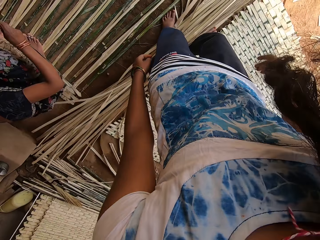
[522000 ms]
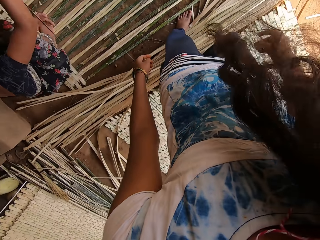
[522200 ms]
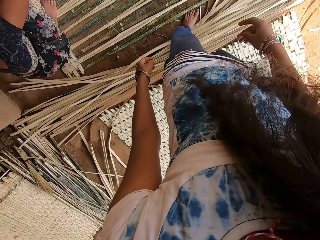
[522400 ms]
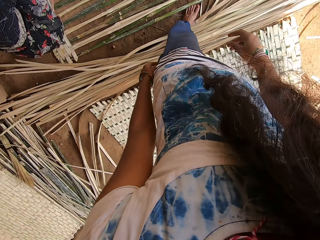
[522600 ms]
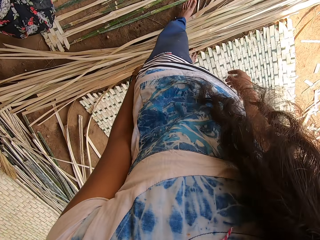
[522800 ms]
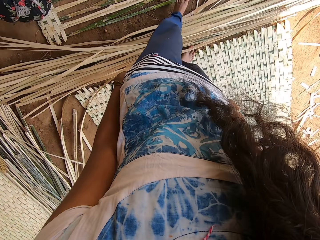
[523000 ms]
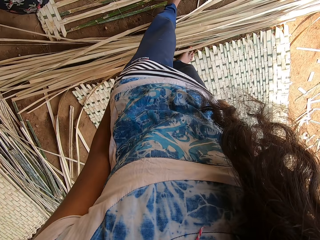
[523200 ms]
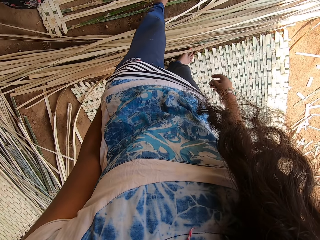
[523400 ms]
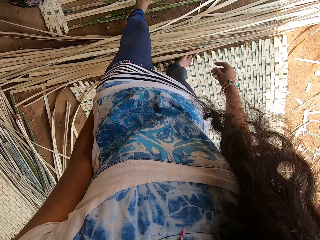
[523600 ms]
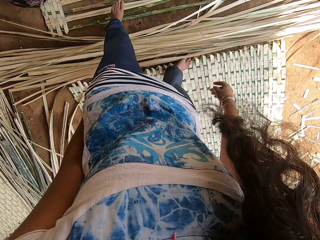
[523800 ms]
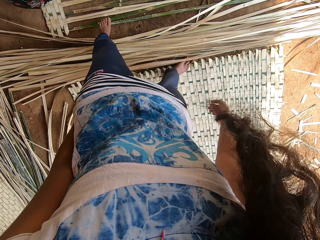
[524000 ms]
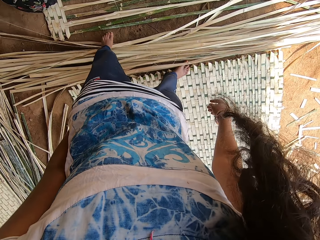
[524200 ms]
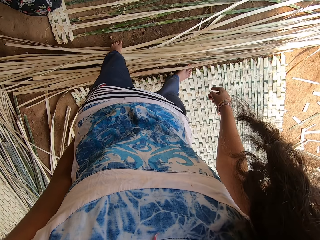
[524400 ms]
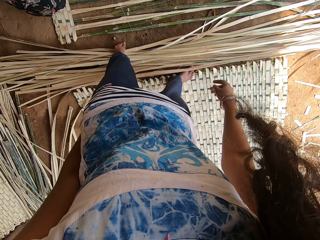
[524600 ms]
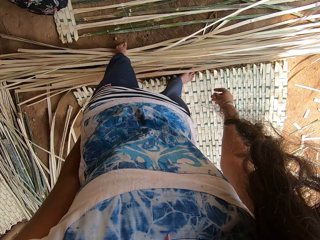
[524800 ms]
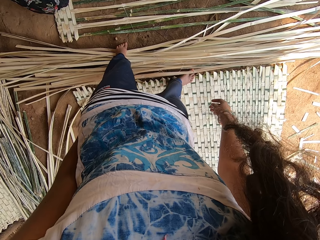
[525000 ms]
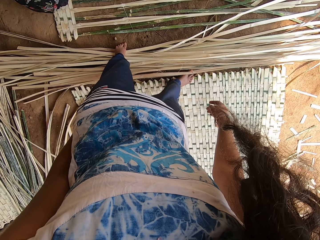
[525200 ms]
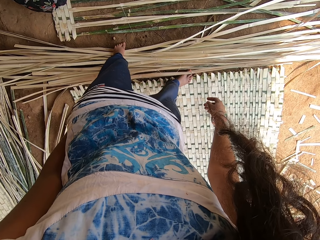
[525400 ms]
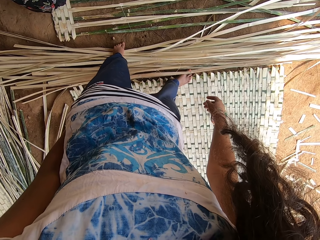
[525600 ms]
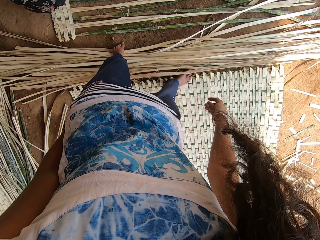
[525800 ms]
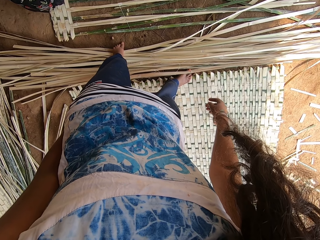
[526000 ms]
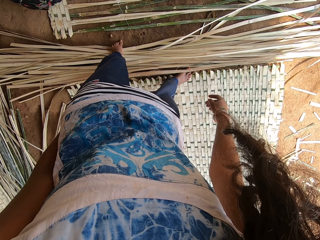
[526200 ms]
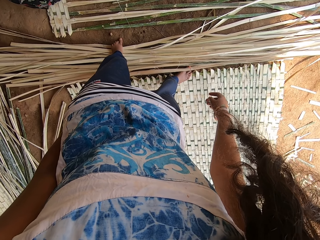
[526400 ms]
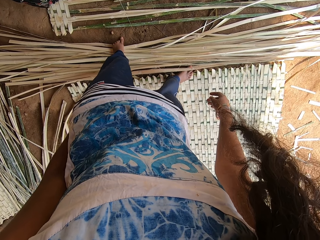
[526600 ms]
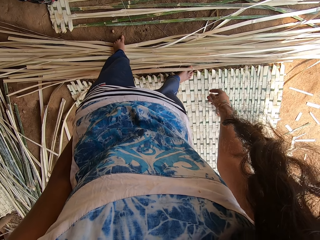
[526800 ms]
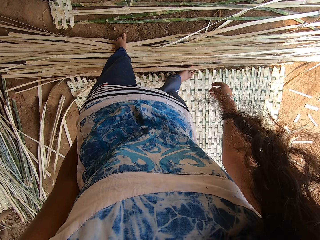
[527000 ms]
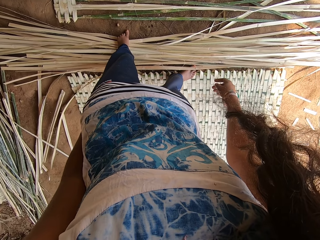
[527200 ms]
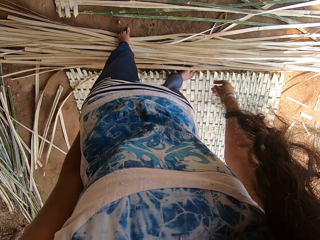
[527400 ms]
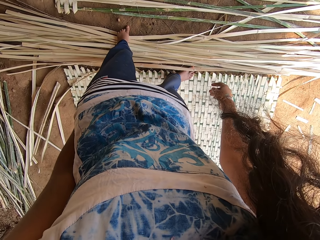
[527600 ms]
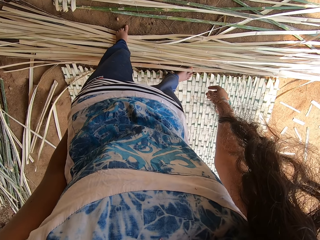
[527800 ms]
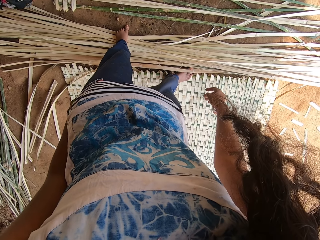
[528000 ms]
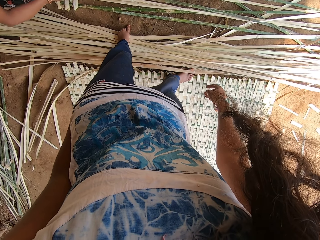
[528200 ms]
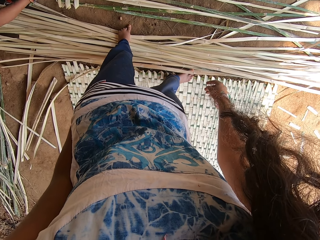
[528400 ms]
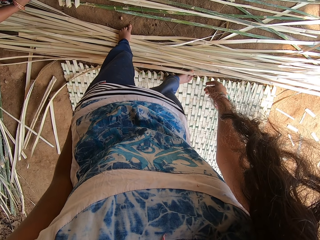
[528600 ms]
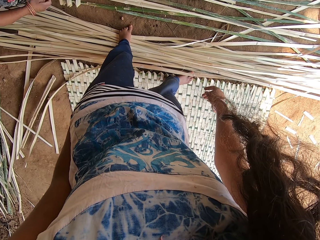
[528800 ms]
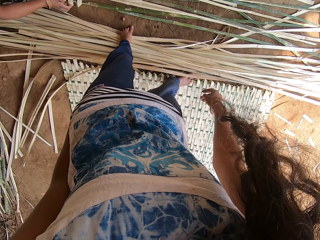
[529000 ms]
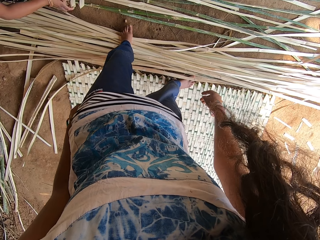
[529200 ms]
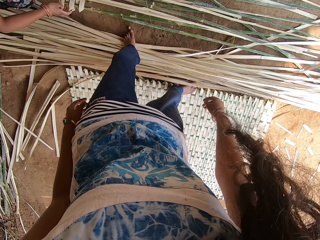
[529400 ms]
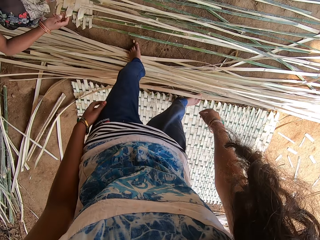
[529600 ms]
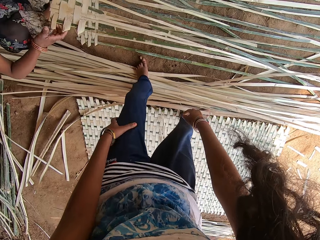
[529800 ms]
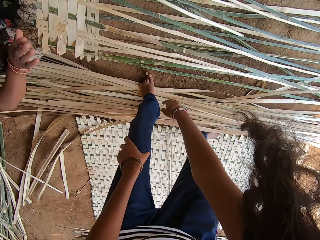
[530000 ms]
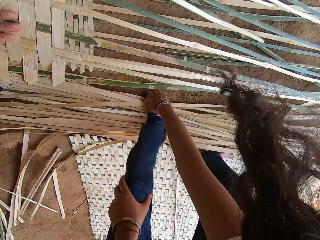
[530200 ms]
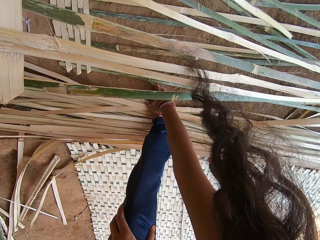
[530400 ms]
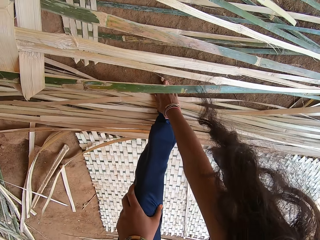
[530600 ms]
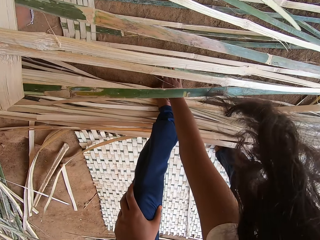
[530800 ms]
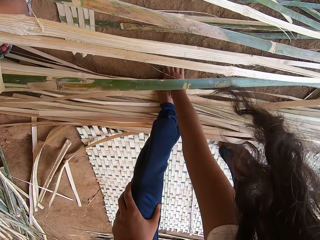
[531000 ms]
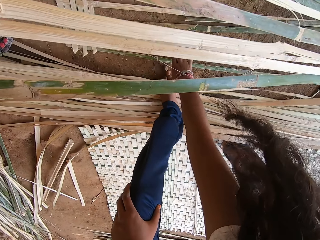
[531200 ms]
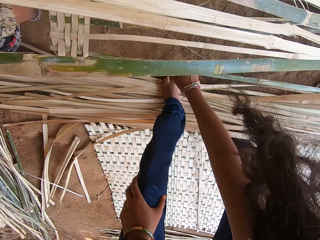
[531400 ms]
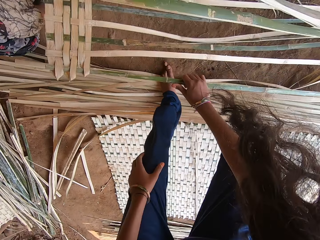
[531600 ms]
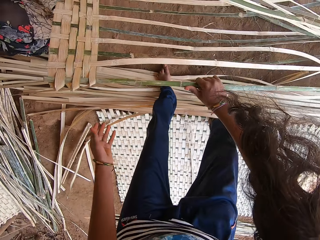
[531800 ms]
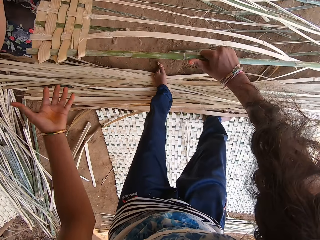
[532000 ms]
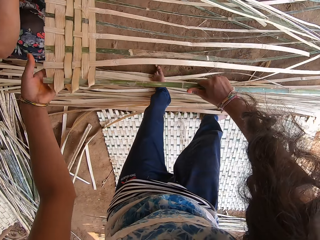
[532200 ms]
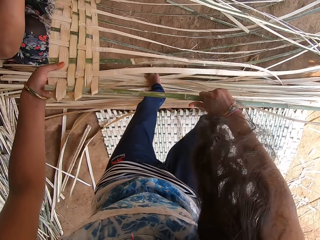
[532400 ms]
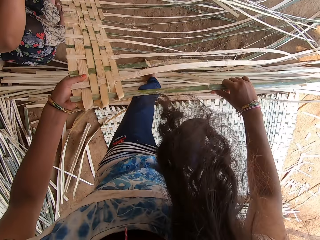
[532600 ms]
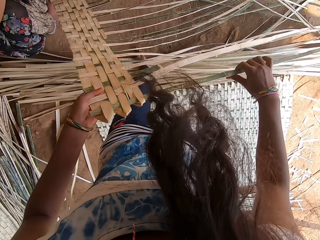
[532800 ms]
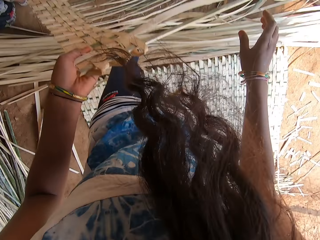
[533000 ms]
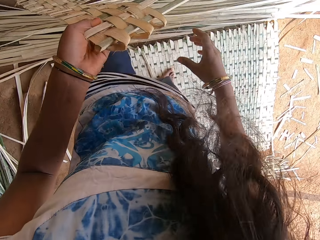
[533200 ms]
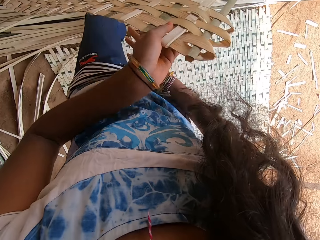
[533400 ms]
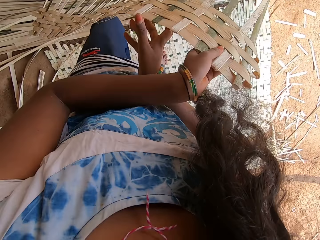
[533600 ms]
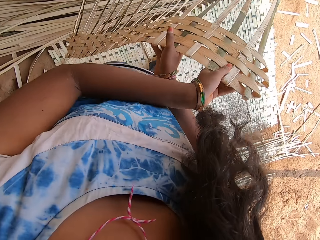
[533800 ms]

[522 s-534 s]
The camera wearer turns around. They stand on the bamboo reeds. They pick a quarterly weaved mat on the ground. They take the reed.

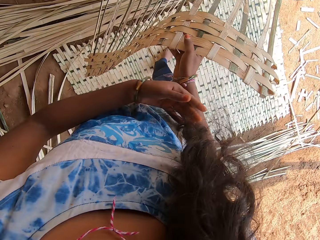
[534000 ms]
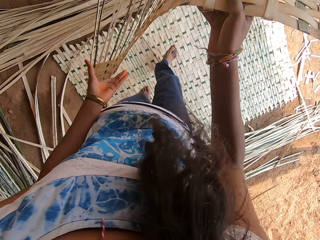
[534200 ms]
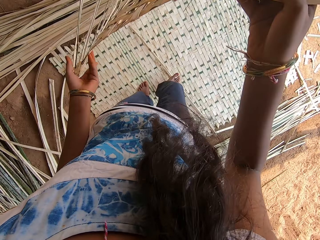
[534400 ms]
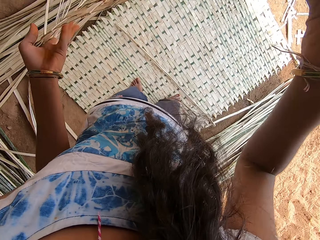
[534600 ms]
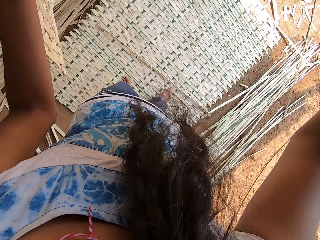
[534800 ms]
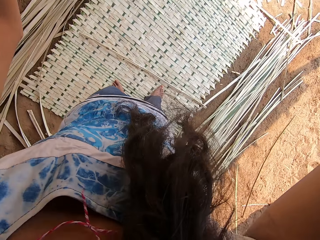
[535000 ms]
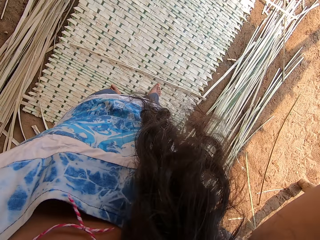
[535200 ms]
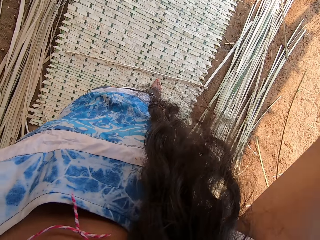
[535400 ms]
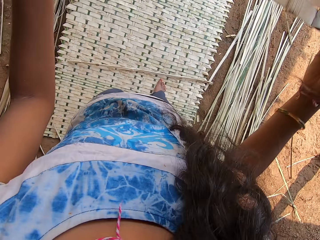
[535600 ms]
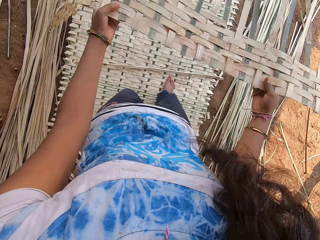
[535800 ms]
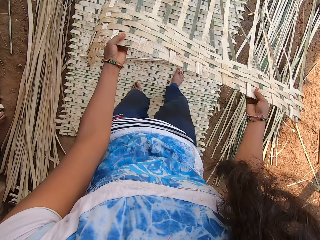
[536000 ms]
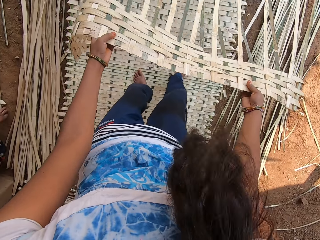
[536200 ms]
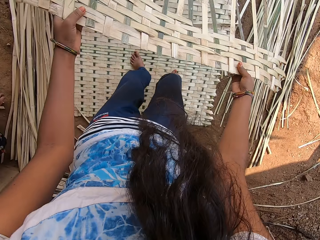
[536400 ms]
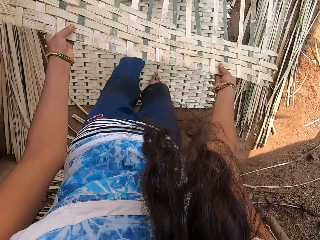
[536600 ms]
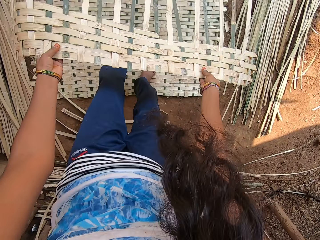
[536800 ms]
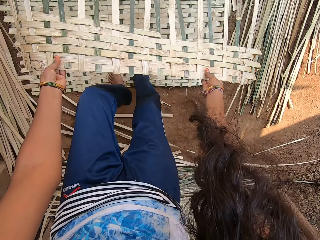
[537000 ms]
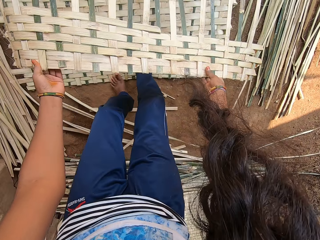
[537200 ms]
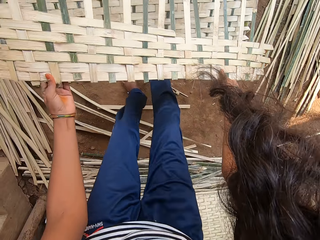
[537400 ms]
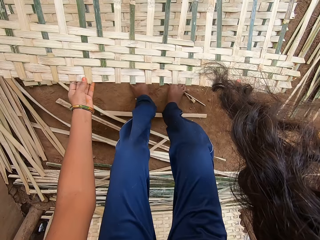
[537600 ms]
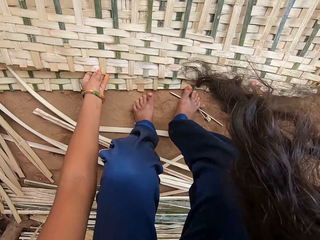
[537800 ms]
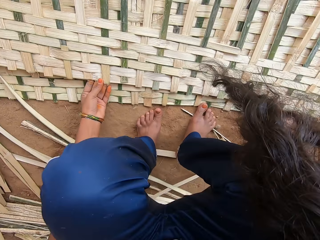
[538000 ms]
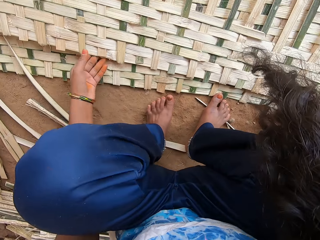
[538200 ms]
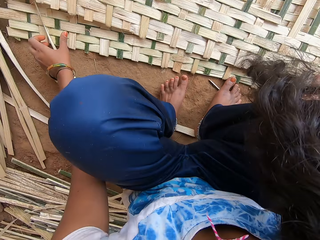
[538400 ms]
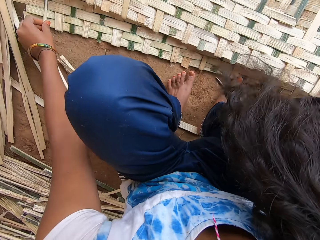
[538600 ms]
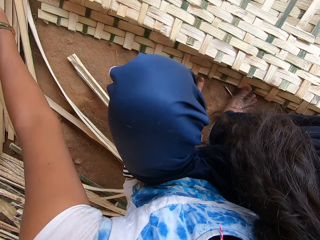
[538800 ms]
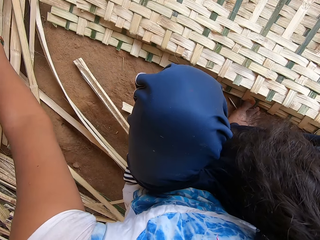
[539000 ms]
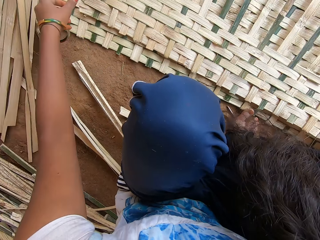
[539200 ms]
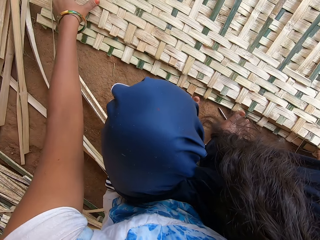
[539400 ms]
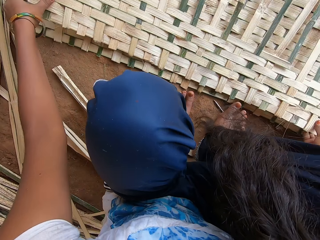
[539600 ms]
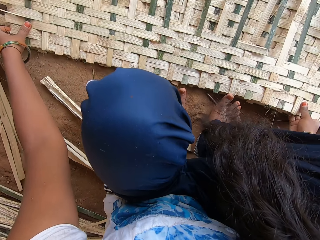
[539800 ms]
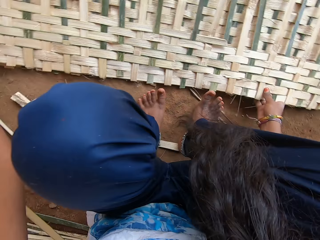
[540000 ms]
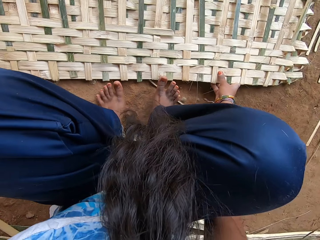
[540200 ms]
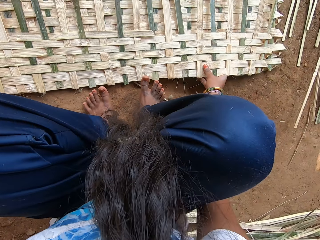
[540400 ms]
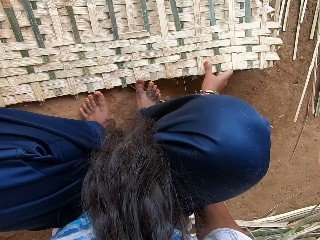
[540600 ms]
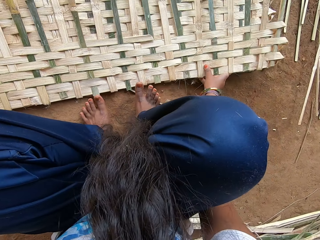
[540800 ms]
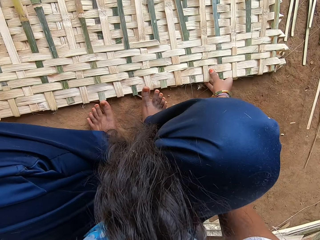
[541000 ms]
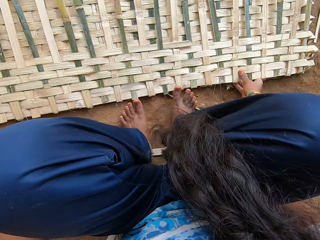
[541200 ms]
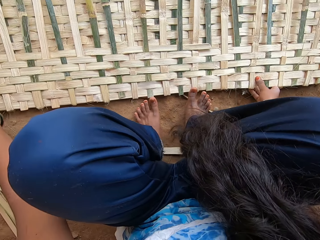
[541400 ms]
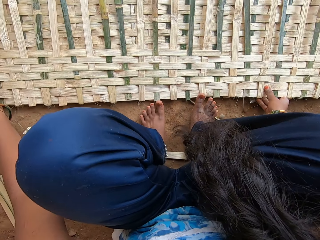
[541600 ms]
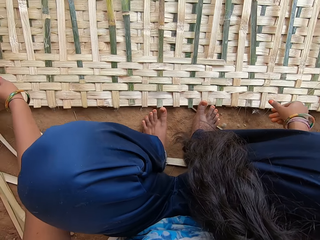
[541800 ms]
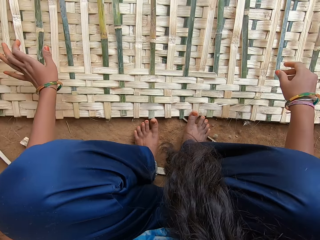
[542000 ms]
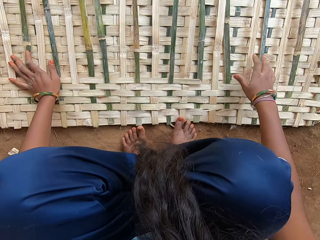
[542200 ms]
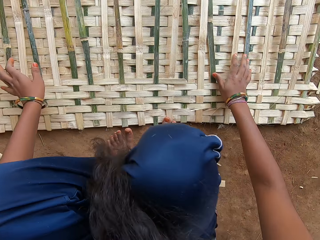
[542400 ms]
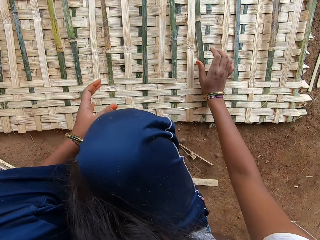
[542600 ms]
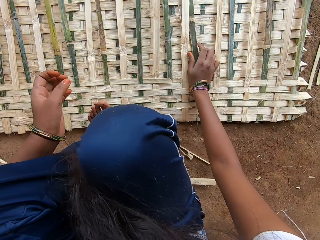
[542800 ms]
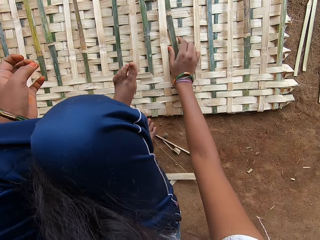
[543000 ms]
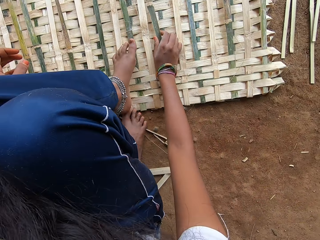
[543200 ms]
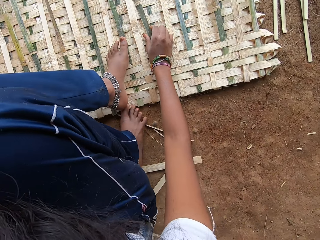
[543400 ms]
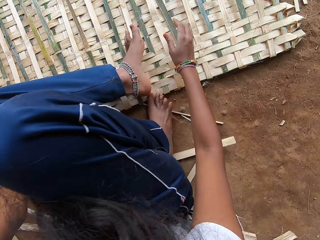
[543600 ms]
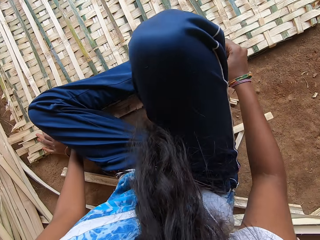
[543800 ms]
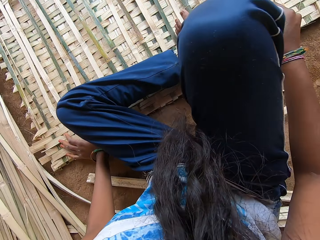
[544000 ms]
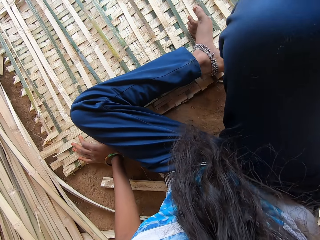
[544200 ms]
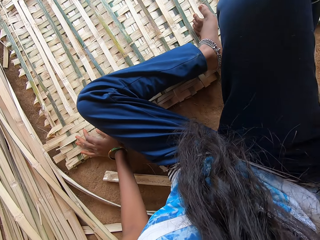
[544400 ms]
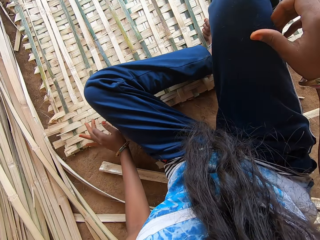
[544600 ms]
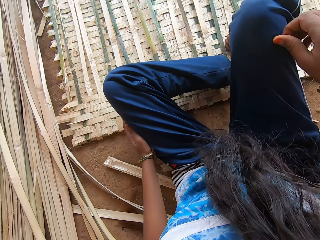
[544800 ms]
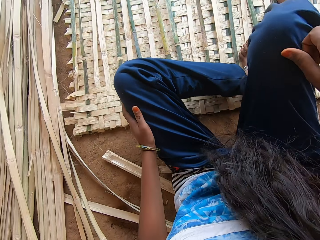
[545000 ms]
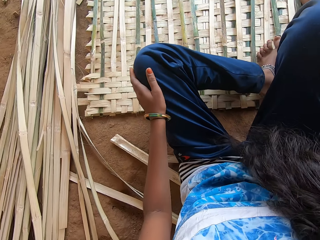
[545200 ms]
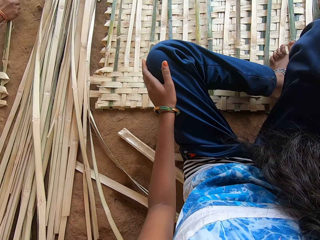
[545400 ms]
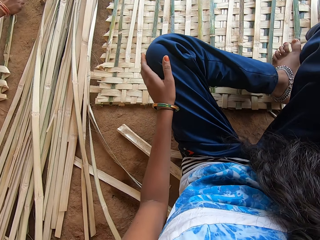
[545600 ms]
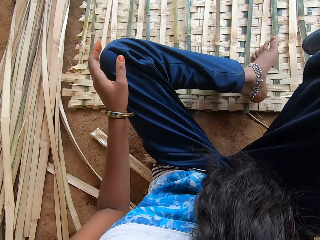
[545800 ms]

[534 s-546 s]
The camera wearer aligns a quarterly weaved mat on a weaved mat. They put down the mat. They sit on the ground.
